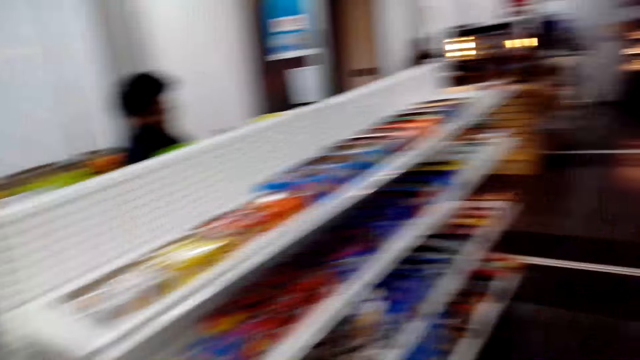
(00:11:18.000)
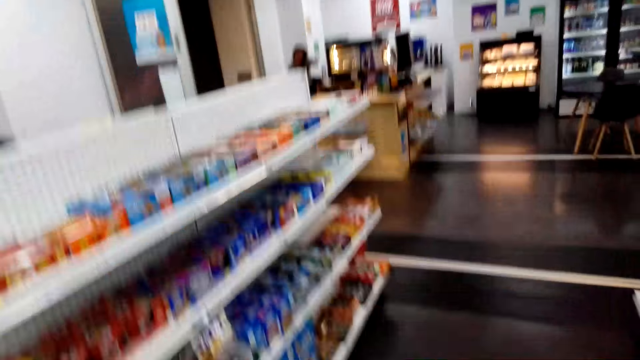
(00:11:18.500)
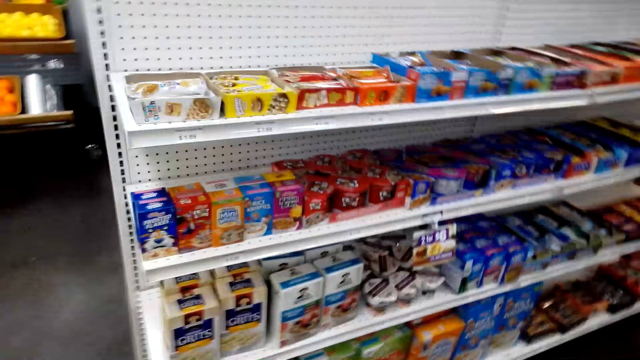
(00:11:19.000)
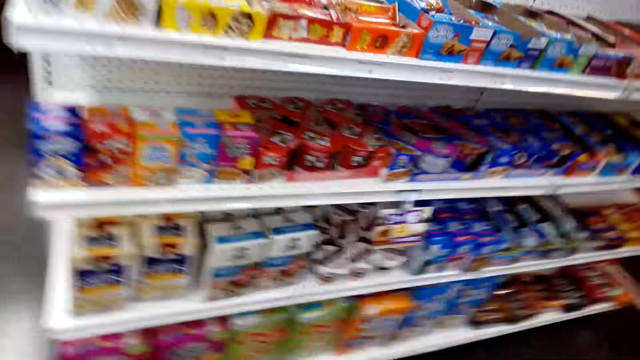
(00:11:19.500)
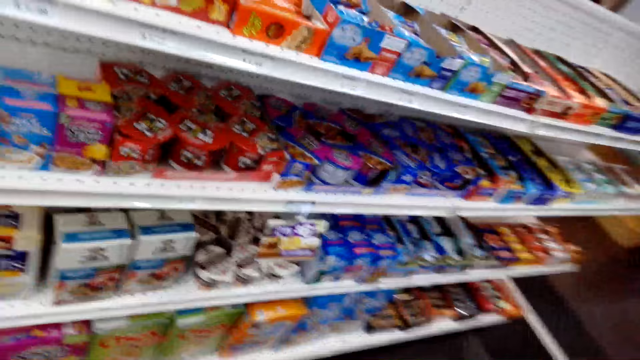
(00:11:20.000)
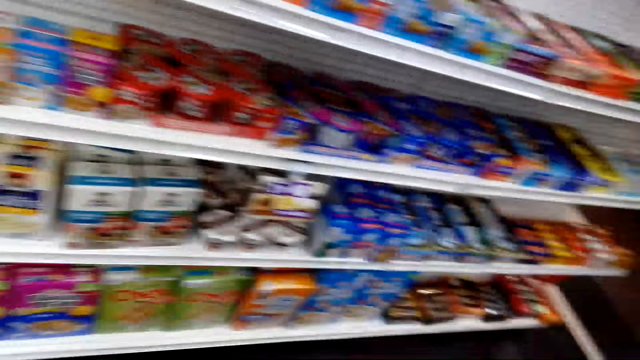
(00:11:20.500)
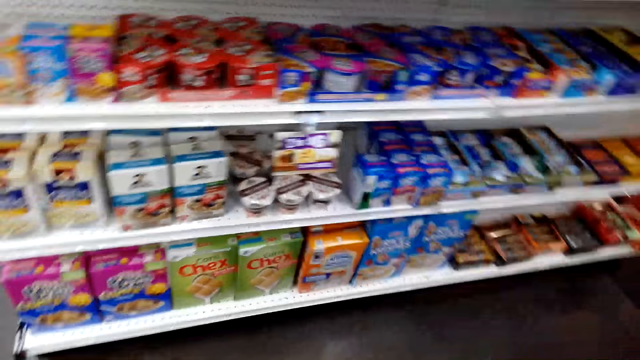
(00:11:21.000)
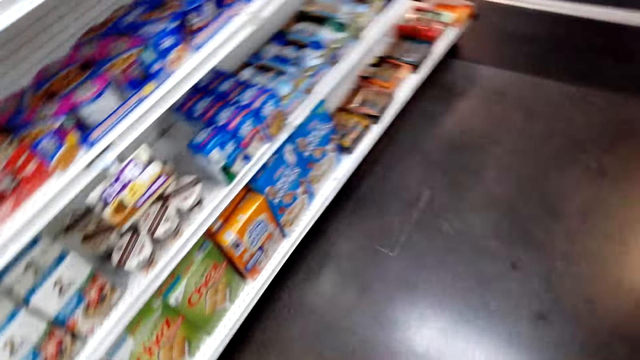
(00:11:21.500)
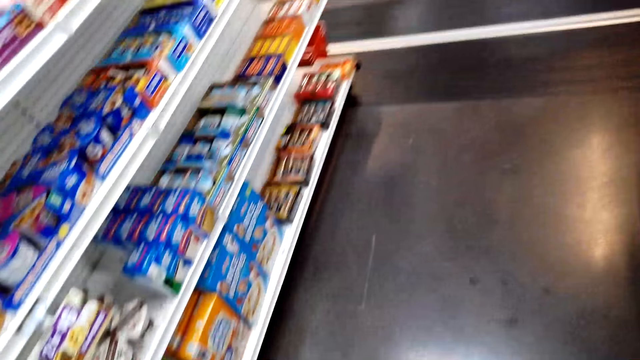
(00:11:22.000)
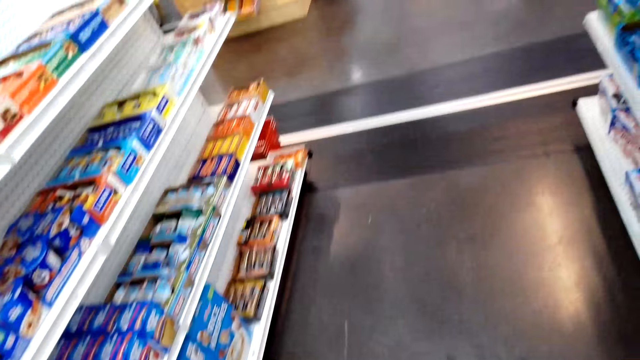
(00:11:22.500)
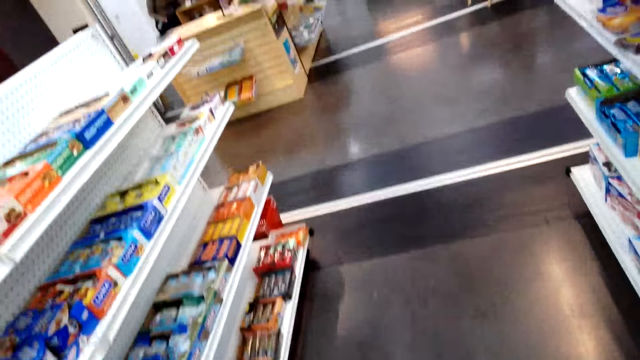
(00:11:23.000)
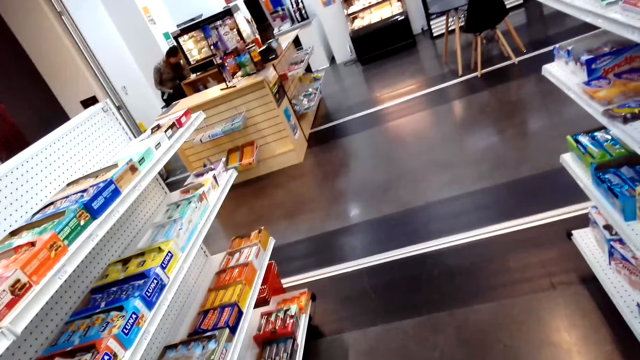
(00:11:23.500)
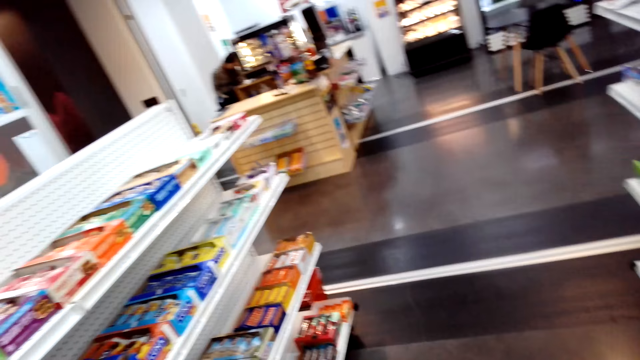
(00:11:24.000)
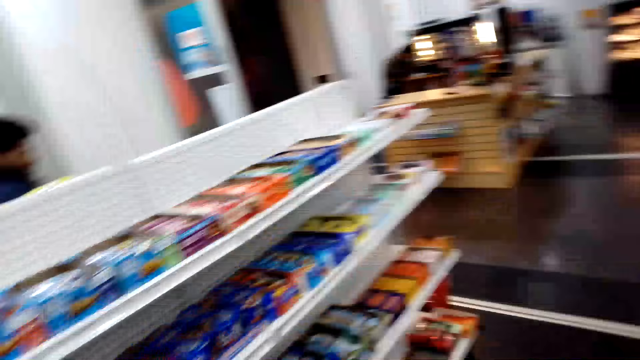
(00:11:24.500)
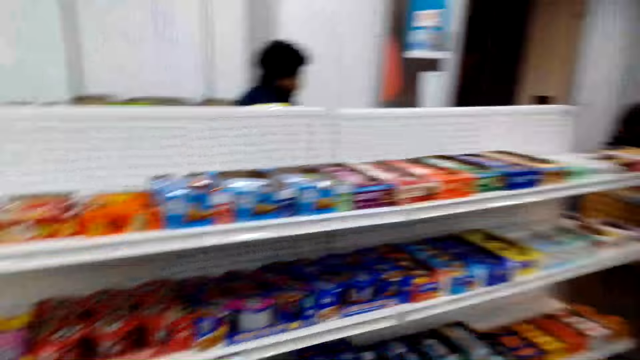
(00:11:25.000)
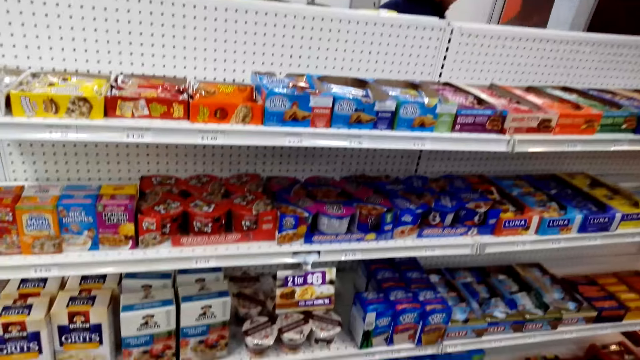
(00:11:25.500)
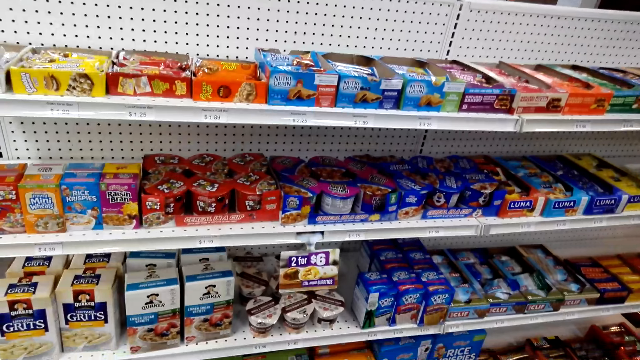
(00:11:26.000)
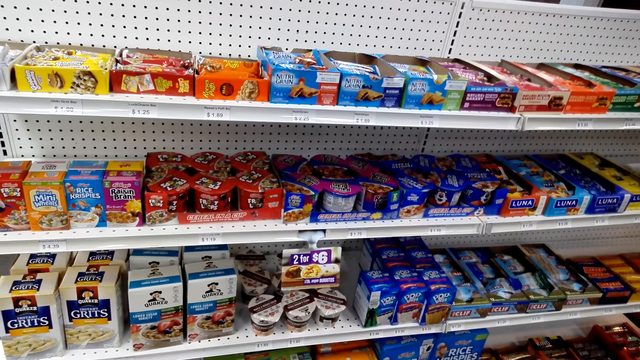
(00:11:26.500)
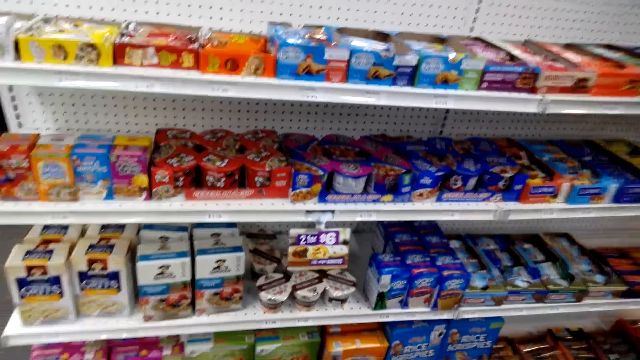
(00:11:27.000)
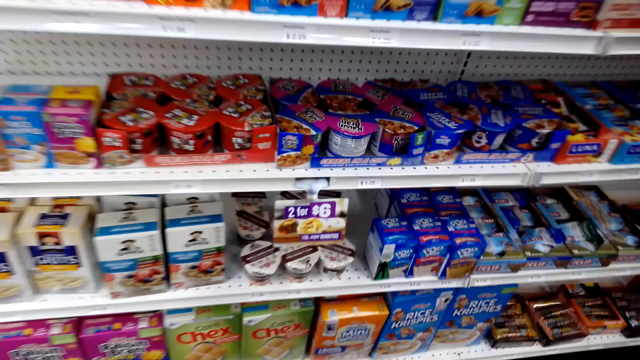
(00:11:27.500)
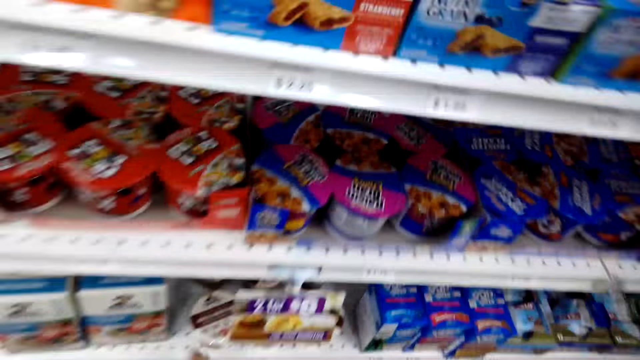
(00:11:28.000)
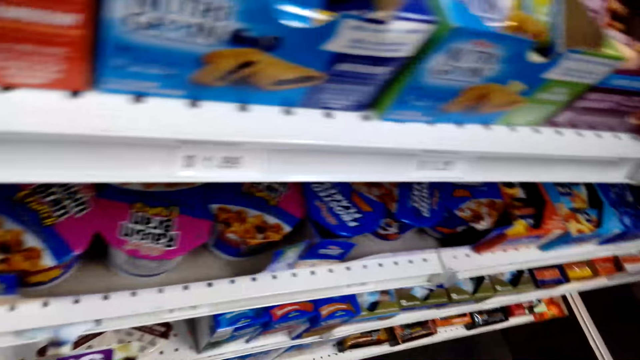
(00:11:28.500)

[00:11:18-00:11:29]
The camera wearer looks around. The shop attendant talks. The camera wearer looks around. They stare at the shelf.

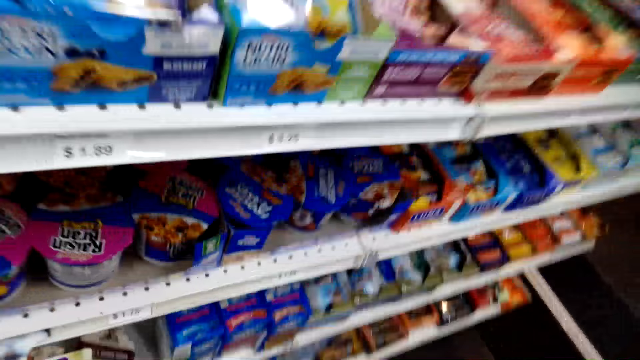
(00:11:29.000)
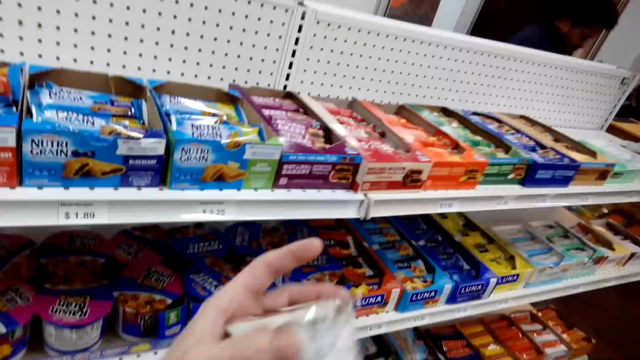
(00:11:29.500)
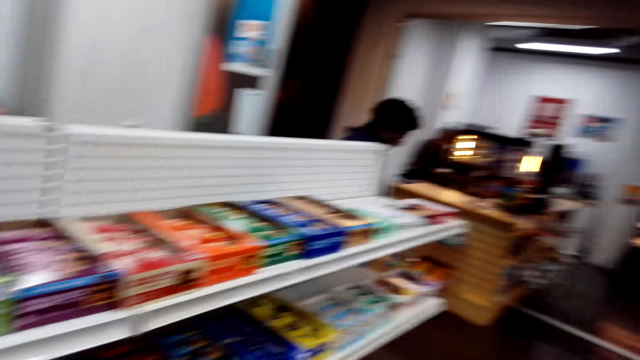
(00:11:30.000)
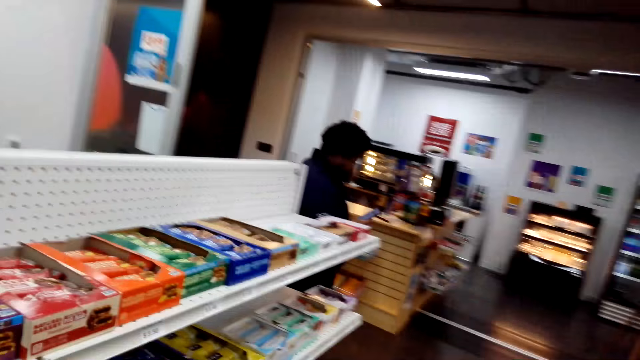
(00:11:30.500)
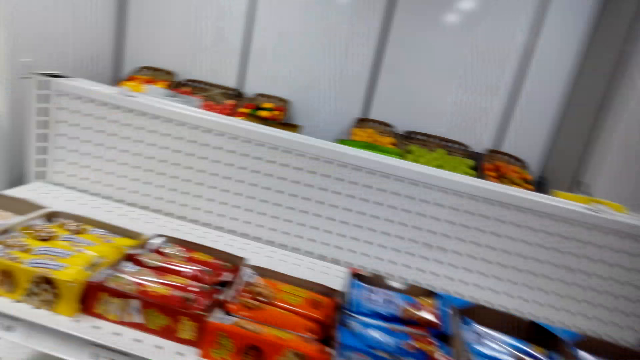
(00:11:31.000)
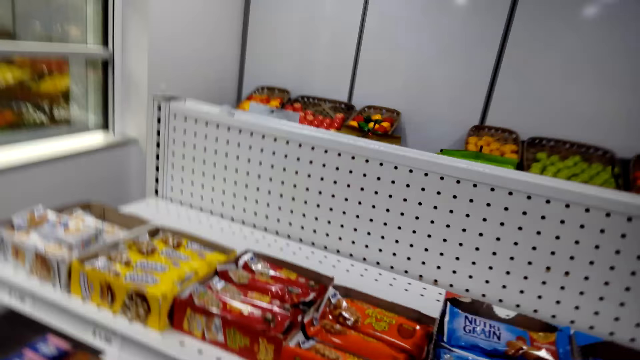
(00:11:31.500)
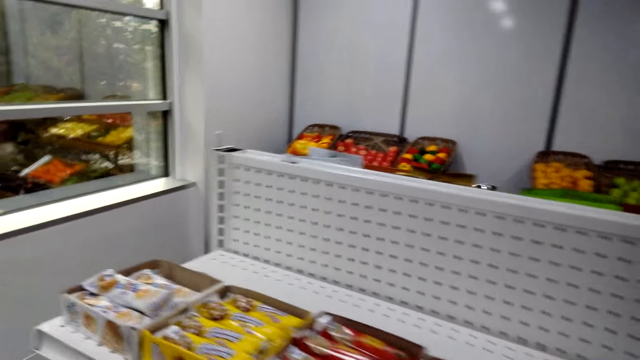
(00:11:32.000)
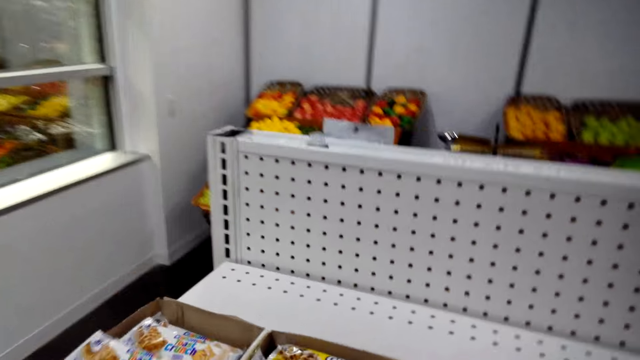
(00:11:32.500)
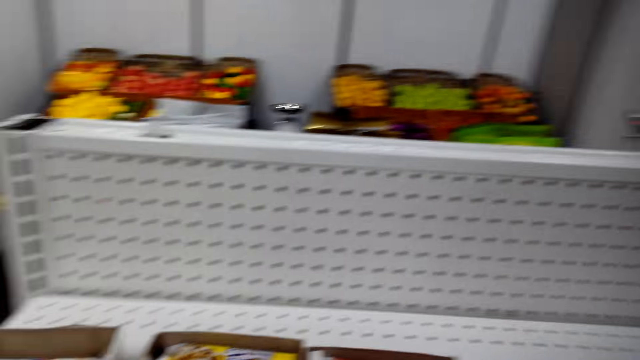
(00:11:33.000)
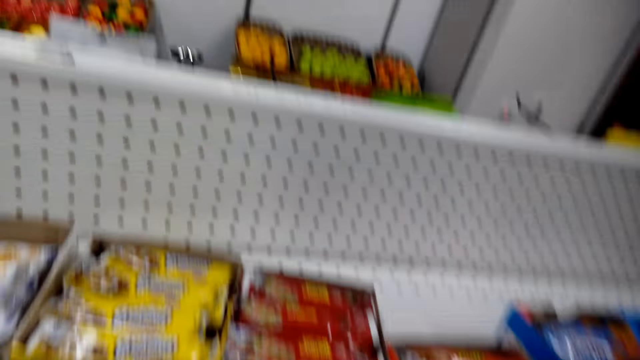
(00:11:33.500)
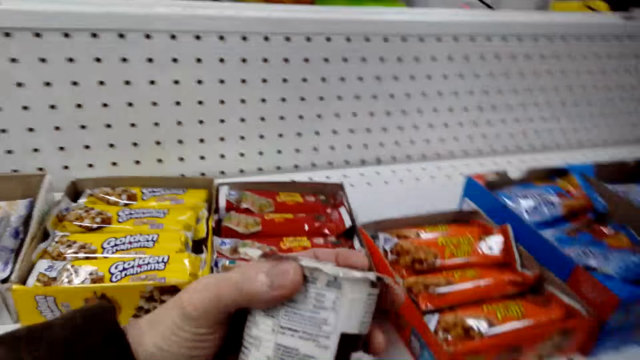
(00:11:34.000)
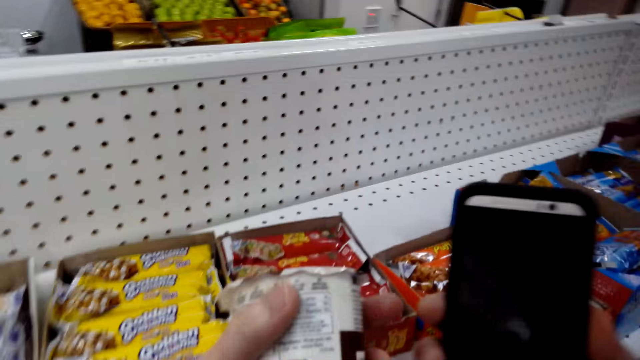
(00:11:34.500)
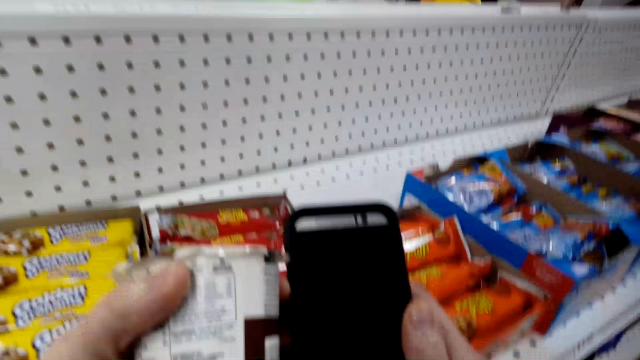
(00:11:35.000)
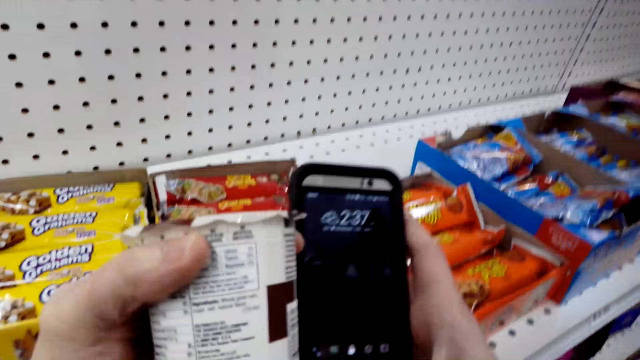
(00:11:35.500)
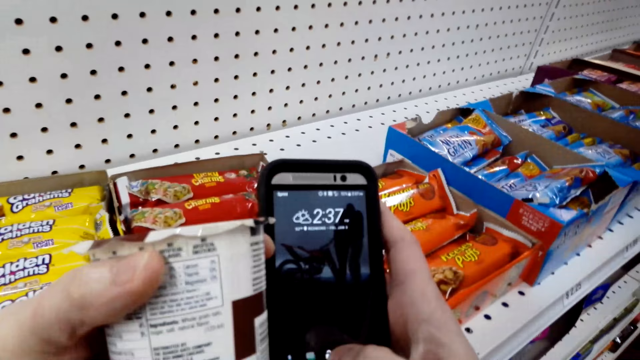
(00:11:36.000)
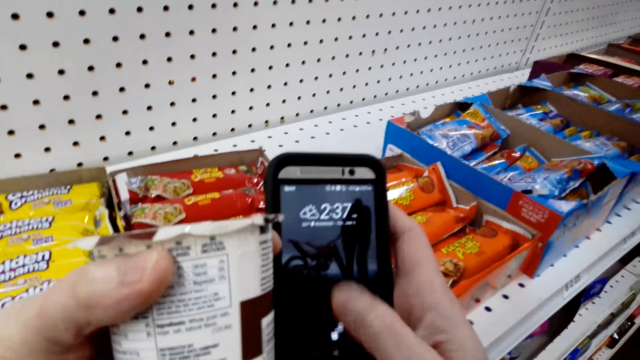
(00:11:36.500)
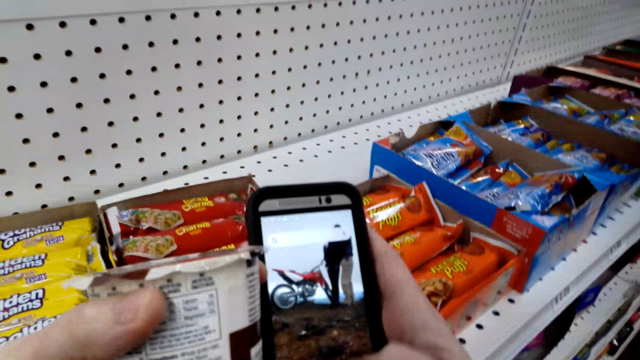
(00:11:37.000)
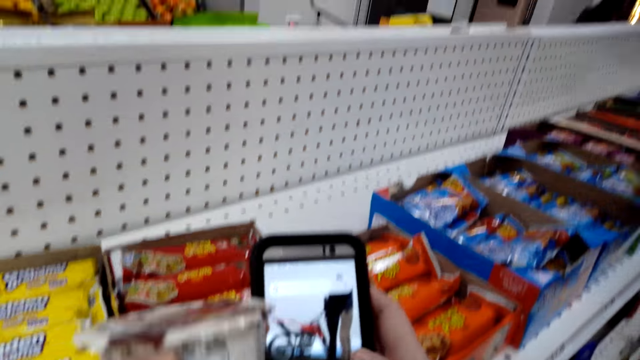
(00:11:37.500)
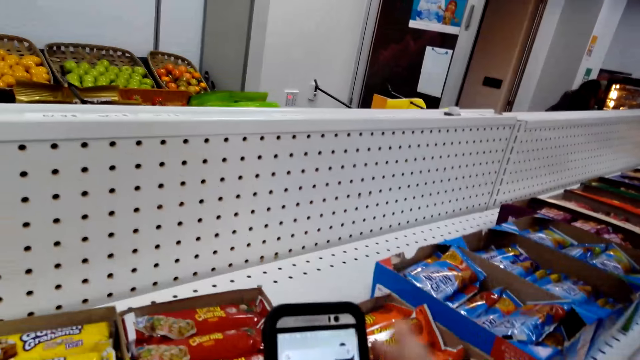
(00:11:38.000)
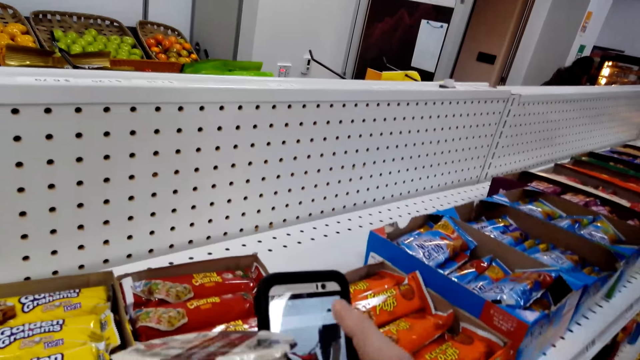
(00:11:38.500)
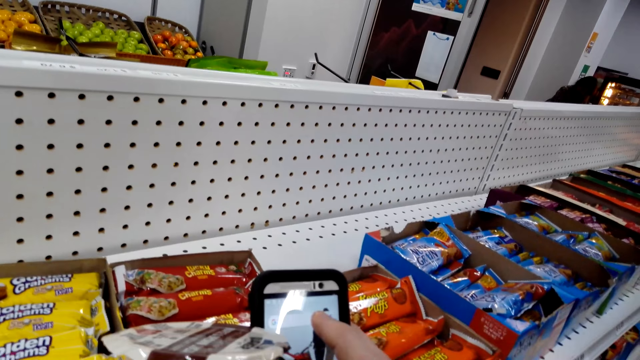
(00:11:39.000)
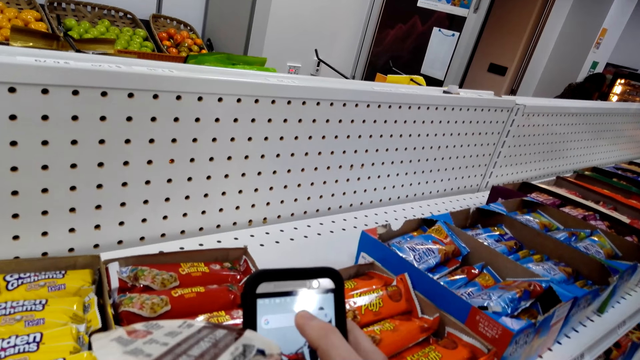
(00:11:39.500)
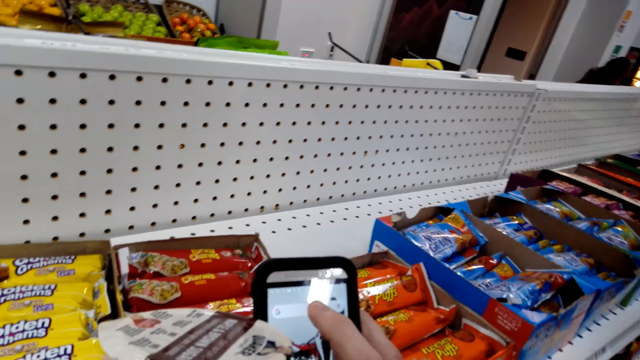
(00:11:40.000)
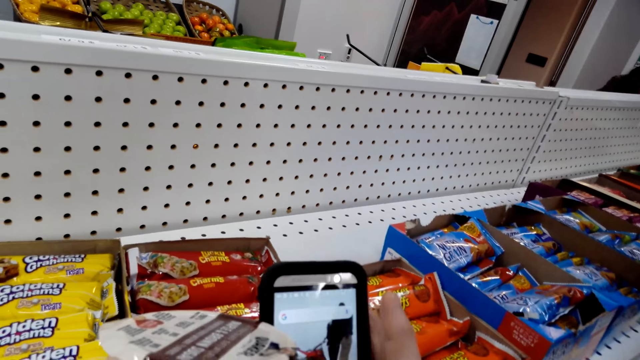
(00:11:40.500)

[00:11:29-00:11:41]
The camera wearer holds something. They take a Quaker tin. A shop attendant walks around. The camera wearer talks to the shop attendant. They look around. They stare at maple and brown sugar oatmeal. They operate a phone. They look at the Quaker tin.
